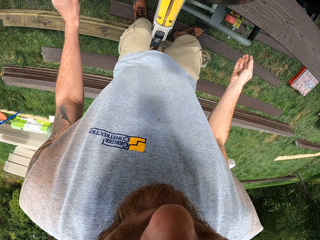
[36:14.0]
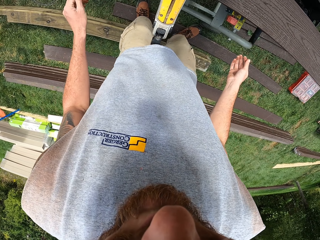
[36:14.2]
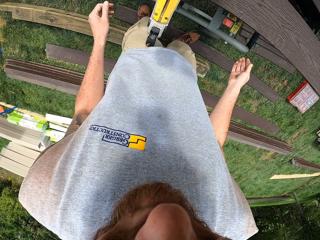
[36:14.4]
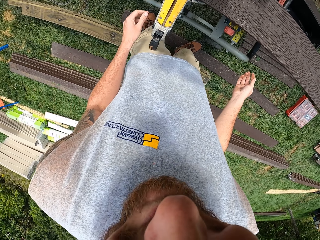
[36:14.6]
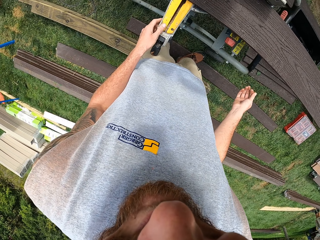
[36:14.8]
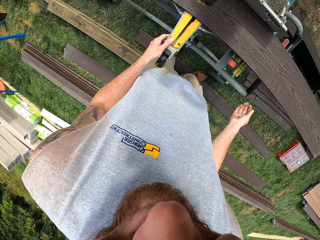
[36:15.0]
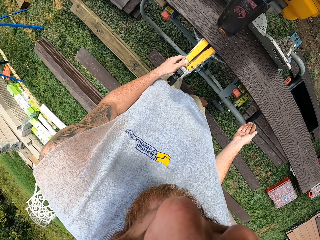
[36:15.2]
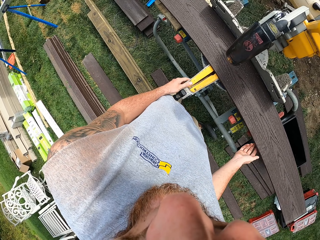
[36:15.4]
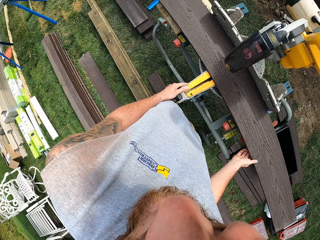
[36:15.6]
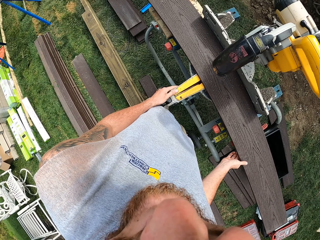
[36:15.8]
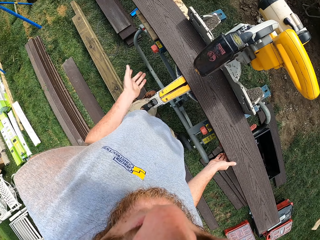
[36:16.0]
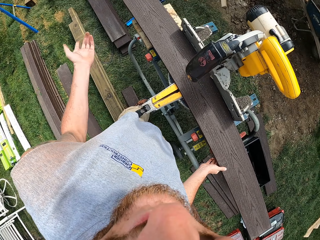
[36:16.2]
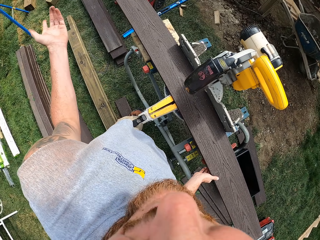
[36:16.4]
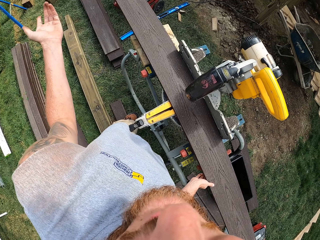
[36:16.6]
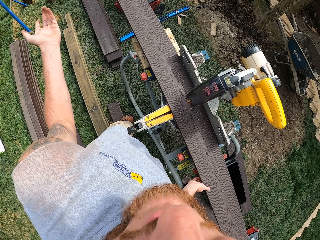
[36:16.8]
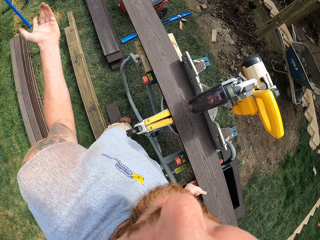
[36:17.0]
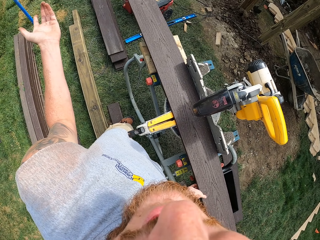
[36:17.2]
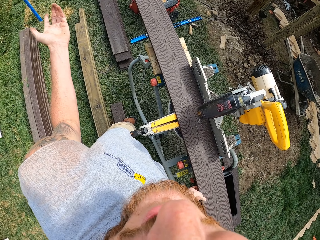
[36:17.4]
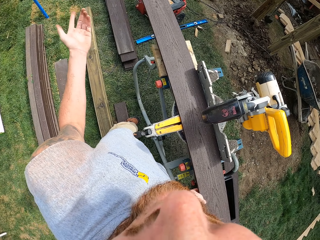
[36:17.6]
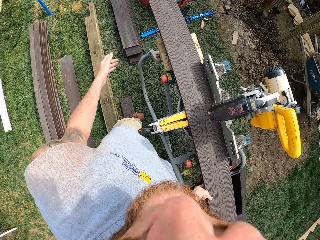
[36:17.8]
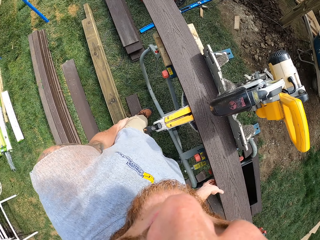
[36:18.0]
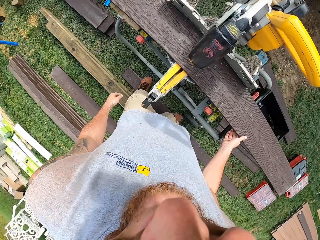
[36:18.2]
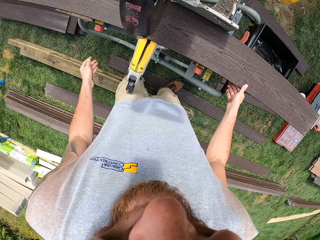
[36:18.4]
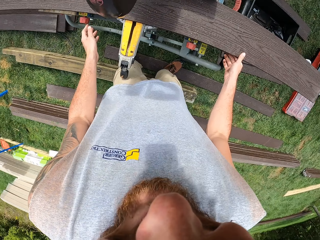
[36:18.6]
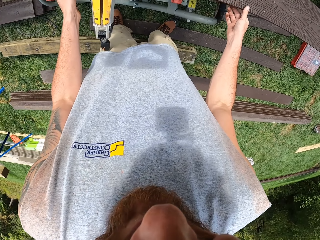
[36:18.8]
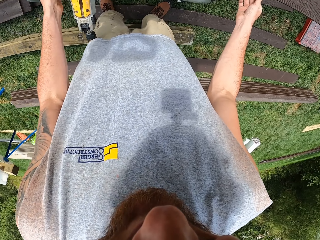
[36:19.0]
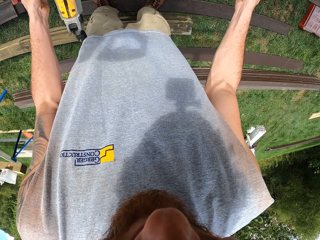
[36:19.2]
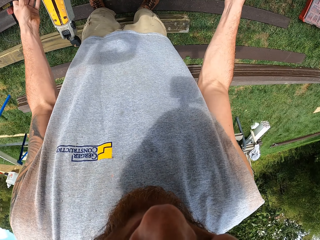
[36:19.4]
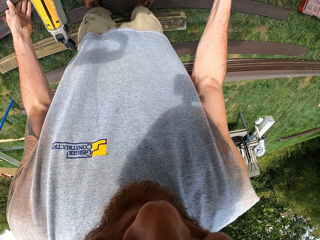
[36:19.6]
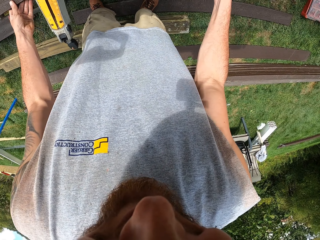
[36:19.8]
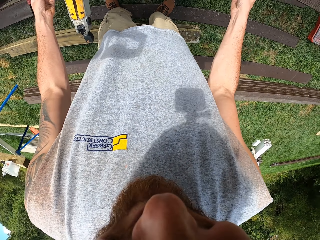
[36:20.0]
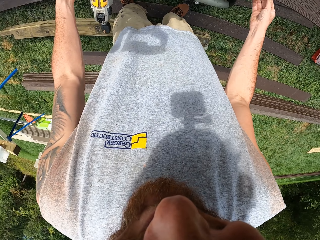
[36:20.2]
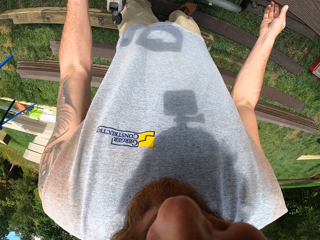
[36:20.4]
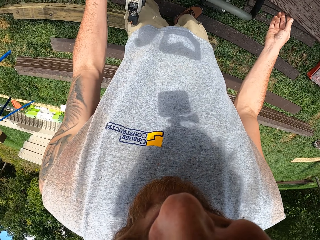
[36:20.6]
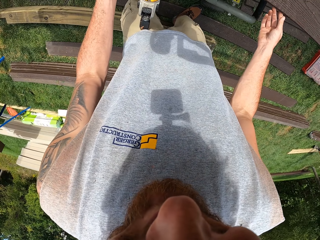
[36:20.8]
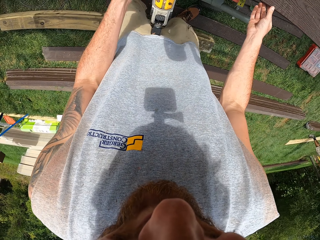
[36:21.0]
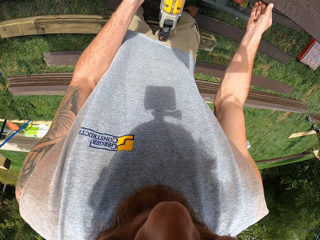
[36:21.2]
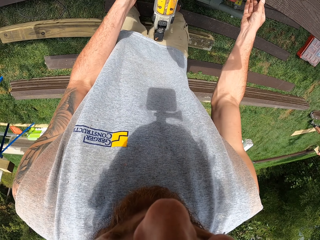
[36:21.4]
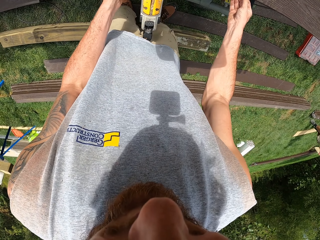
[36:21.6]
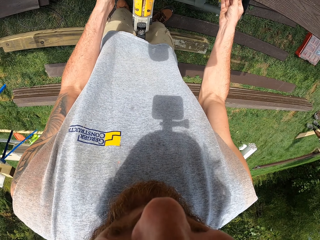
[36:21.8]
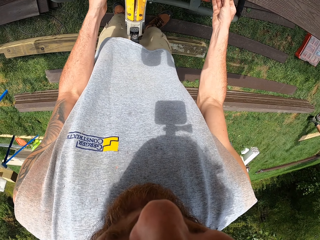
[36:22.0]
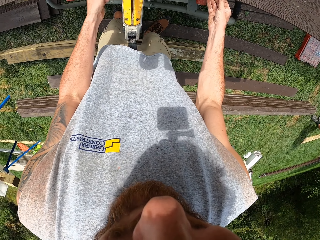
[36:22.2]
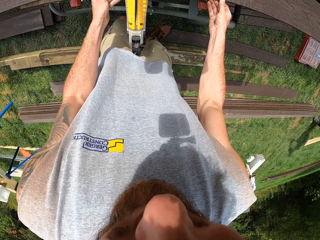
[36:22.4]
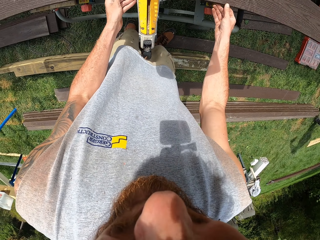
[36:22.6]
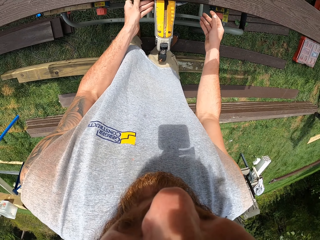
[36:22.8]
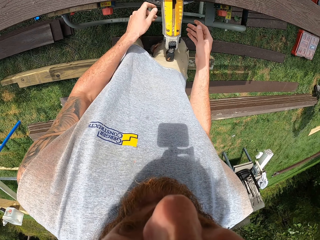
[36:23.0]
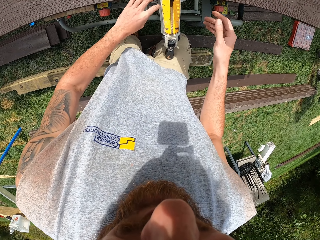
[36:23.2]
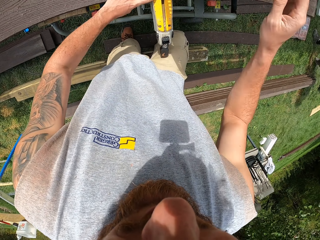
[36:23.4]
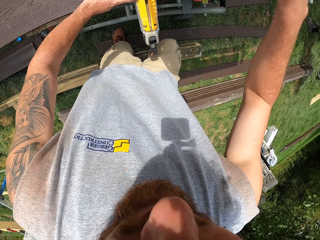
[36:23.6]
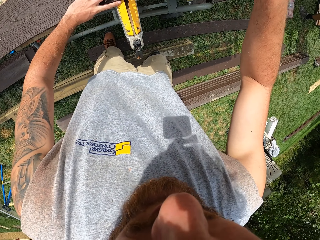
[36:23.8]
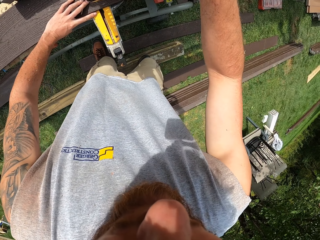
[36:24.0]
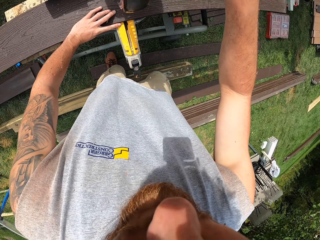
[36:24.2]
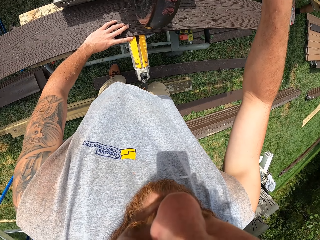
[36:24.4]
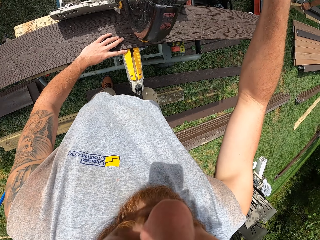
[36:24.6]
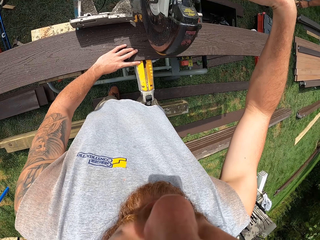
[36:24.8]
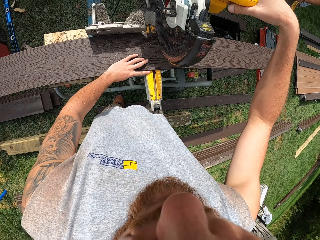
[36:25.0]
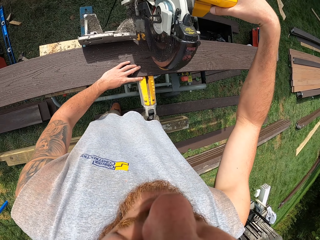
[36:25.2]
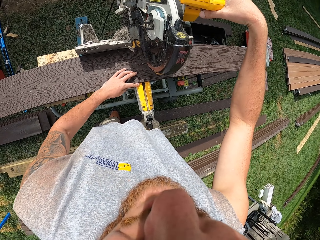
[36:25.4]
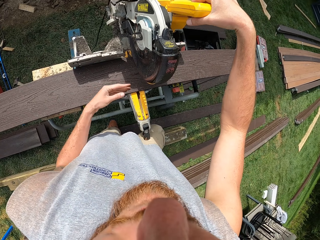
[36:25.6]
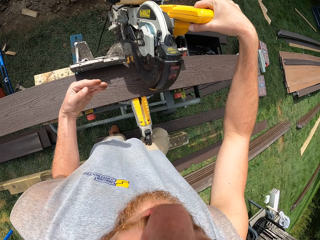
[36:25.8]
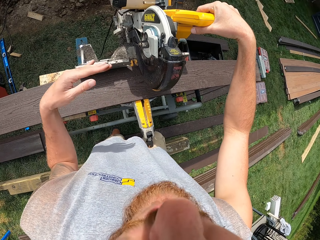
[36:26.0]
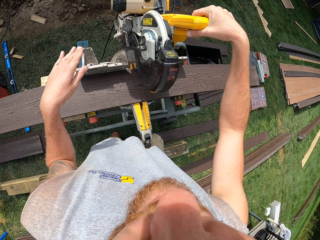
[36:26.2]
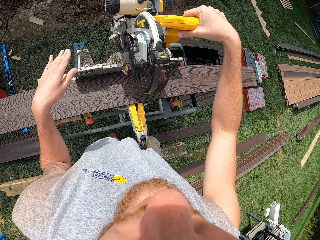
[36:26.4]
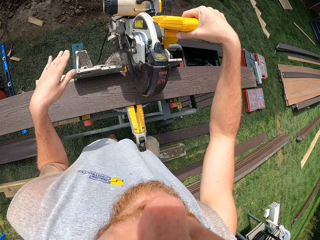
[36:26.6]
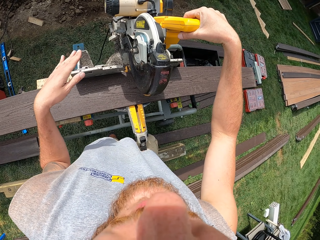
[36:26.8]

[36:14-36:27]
The camera wearer makes steps on a wood. He holds the circular saw with the left hand. He touches the circular saw base. He moves the hand. He makes gestures with his hand. He puts the hand down. He holds the plank on the saw. He fixes the timber under the blade. He holds the plank with both hands under the saw. He moves the plank under the saw. He lets go of the plank. He holds the plank under the saw with the left hand. He holds the circular saw handle with the right hand. He moves the left hand. He makes gestures with the left hand.

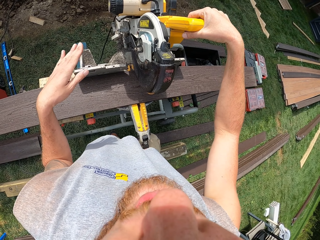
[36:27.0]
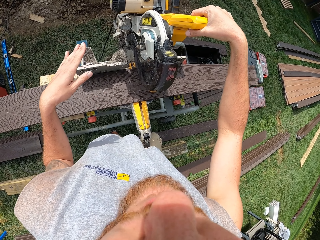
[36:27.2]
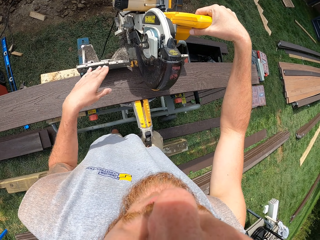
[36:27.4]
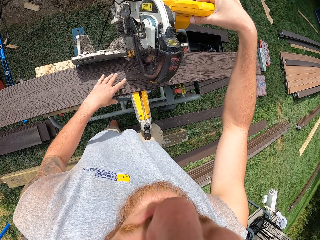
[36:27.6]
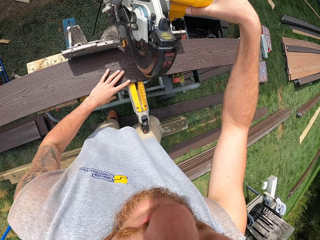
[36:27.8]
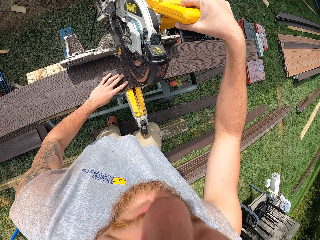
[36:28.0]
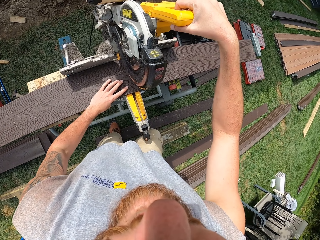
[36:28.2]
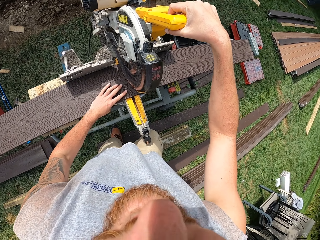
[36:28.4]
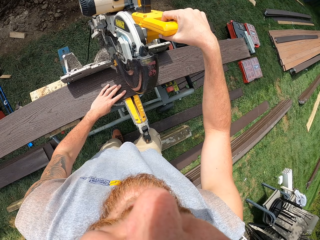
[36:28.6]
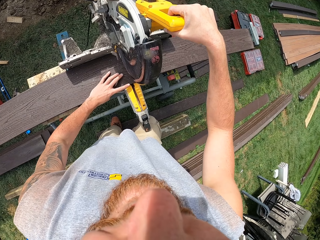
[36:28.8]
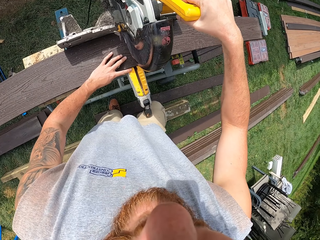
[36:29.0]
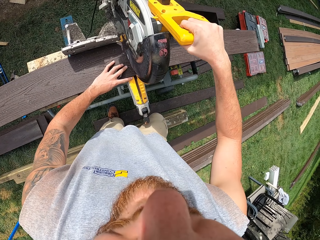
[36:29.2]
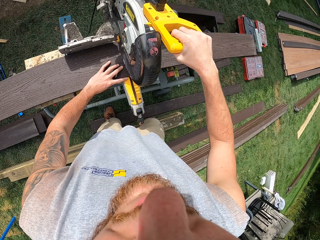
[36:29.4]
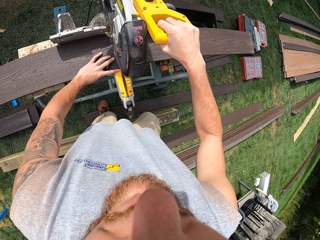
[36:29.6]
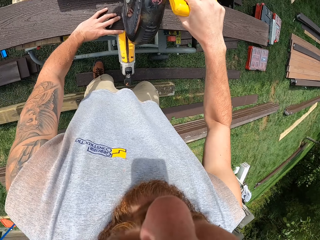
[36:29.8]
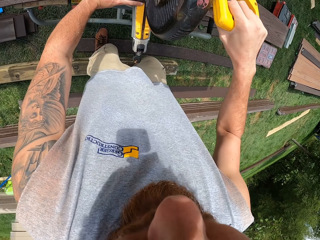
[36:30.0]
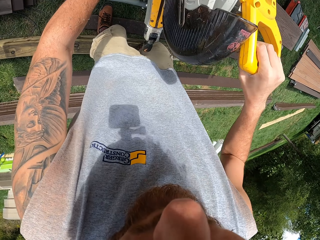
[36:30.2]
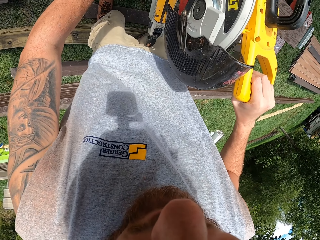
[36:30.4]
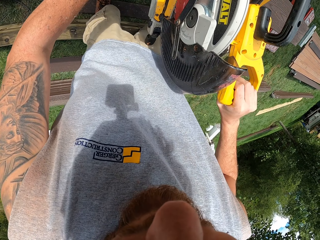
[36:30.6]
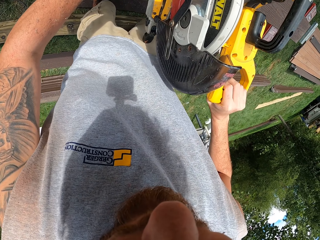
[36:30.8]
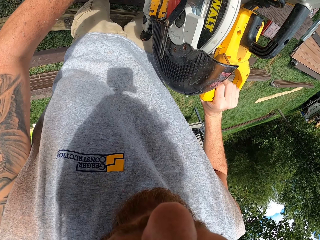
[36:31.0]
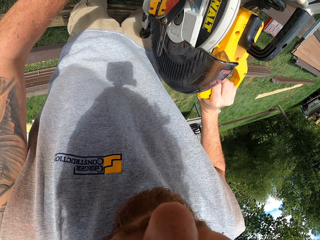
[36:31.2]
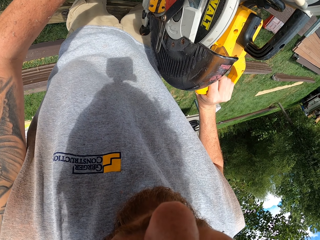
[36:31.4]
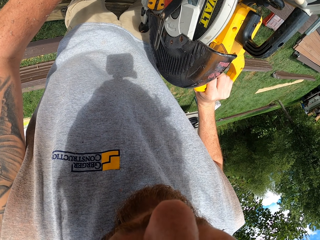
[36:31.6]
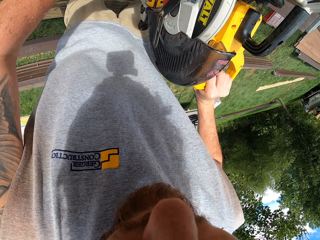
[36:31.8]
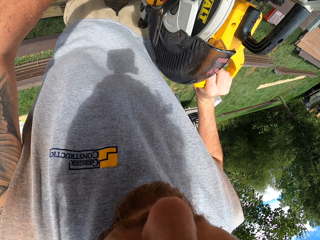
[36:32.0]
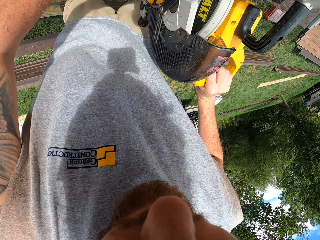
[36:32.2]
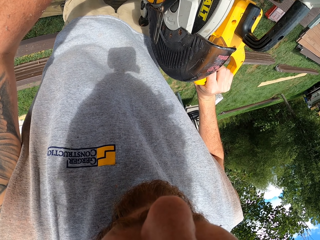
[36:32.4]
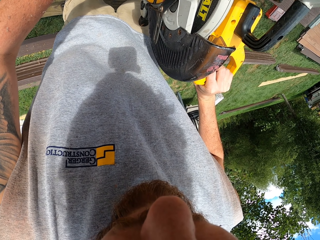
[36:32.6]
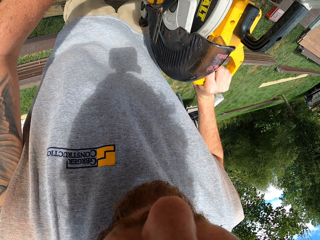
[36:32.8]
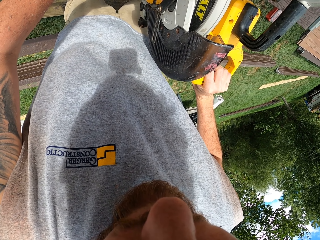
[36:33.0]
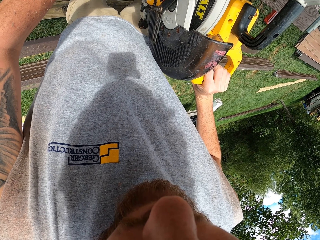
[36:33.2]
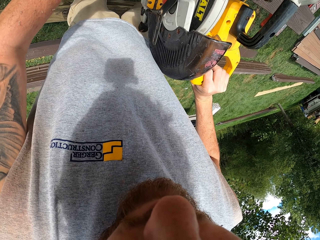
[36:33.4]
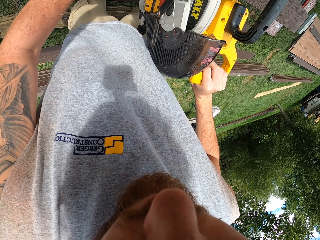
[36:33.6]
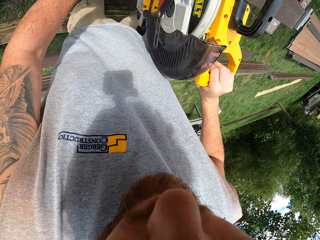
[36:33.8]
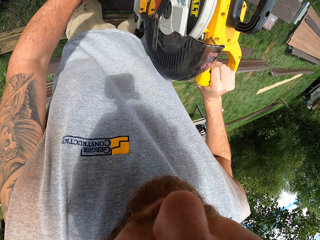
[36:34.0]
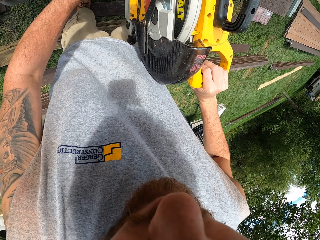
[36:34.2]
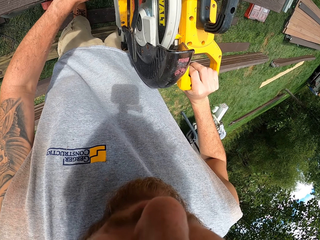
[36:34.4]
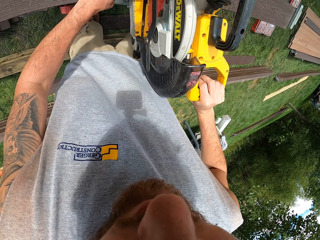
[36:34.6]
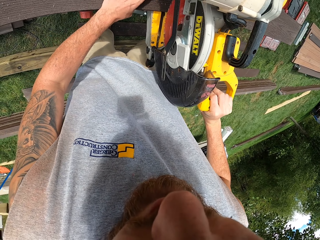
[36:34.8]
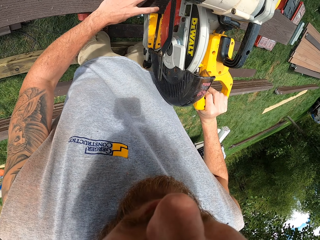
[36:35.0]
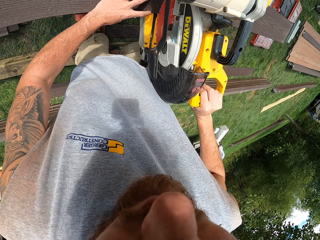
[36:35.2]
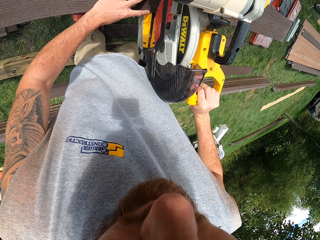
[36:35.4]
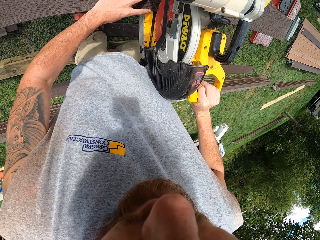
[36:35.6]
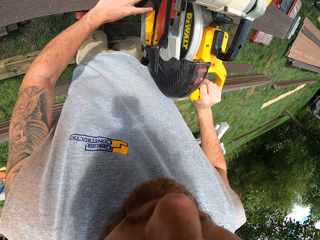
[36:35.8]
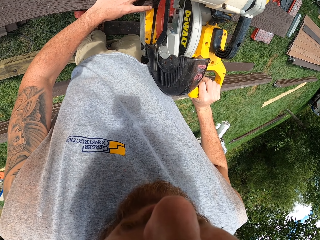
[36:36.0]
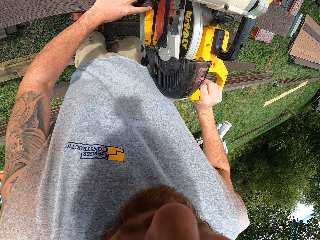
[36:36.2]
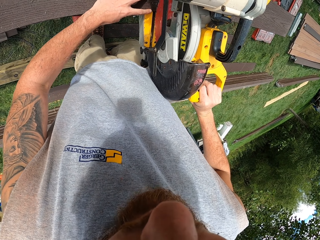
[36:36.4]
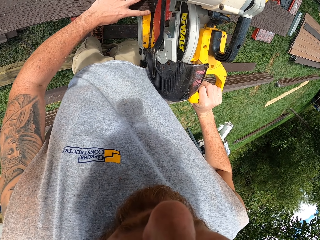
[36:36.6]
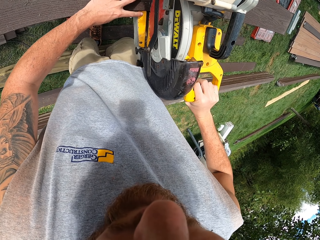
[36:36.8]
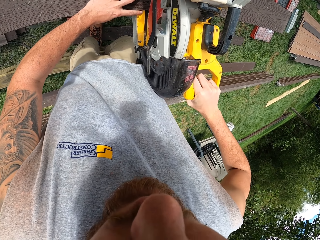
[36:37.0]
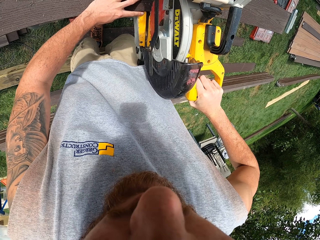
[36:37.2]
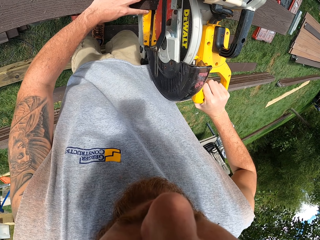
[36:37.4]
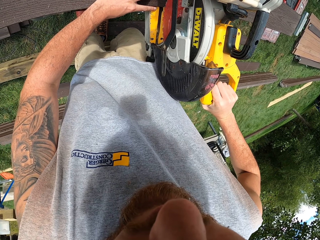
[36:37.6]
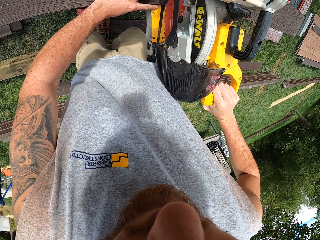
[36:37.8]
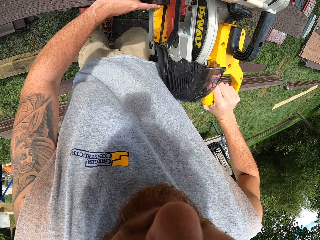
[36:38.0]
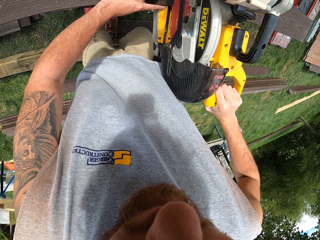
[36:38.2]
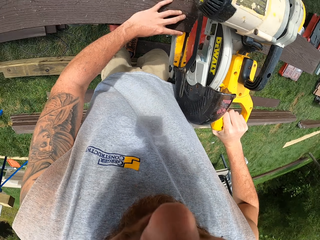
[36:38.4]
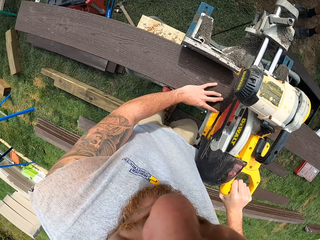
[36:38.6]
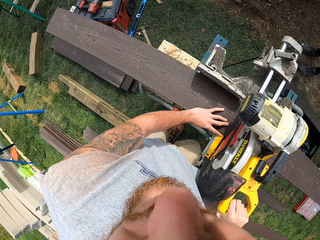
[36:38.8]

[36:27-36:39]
The camera wearer interacts with something. They put the left hand on the timber. They hold the plank with the left hand. They press the circular saw down on the timber with the right hand. They cut the timber with a blade.
